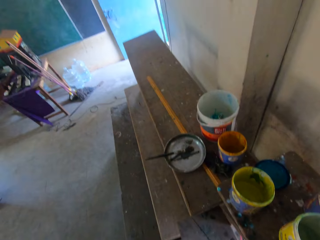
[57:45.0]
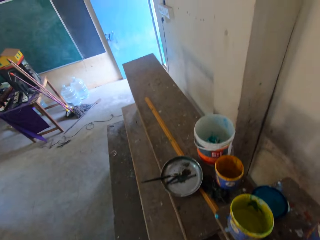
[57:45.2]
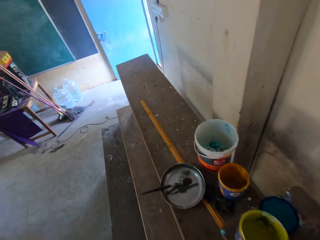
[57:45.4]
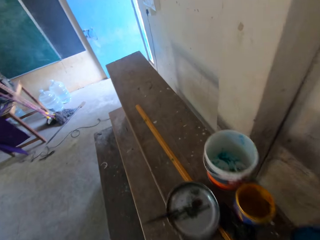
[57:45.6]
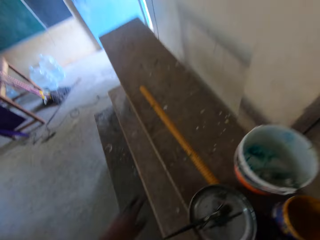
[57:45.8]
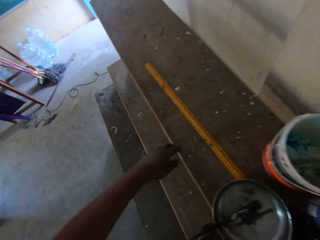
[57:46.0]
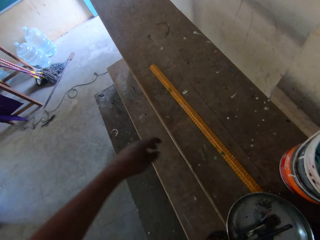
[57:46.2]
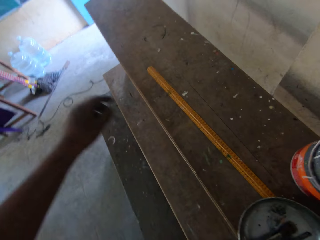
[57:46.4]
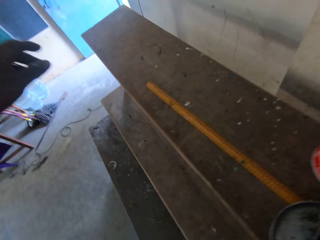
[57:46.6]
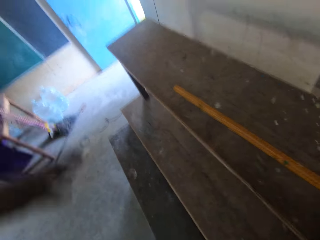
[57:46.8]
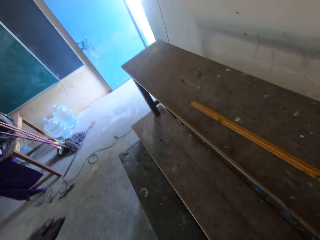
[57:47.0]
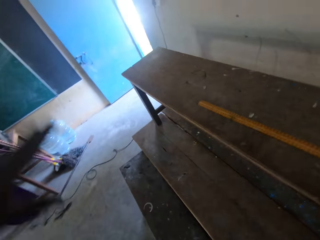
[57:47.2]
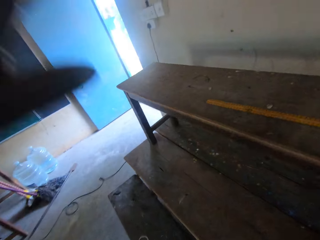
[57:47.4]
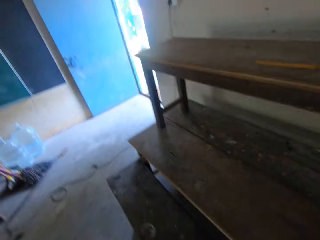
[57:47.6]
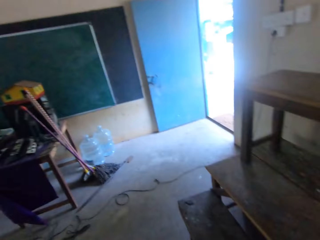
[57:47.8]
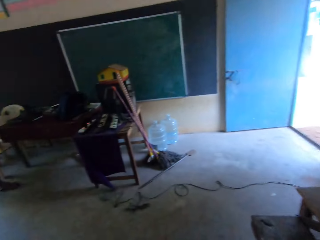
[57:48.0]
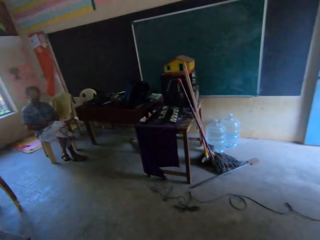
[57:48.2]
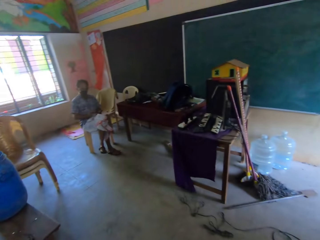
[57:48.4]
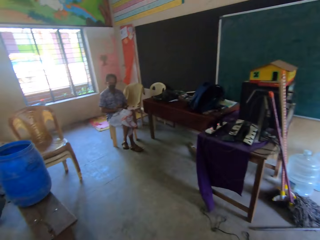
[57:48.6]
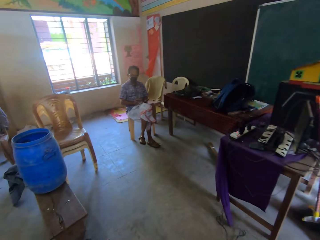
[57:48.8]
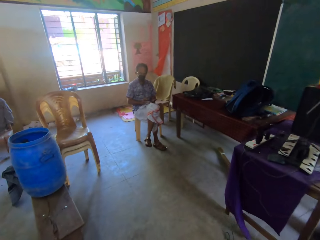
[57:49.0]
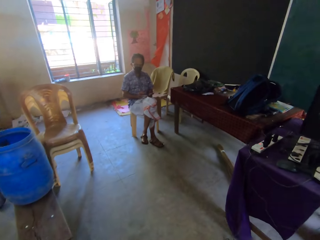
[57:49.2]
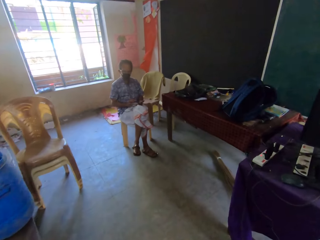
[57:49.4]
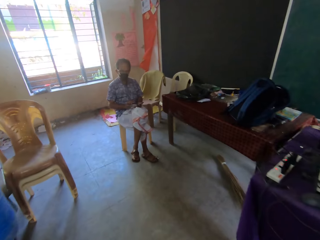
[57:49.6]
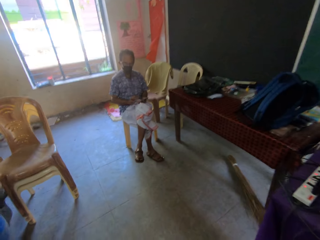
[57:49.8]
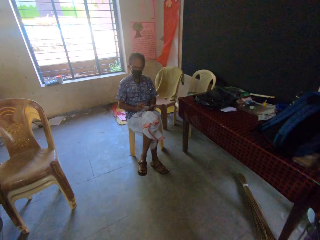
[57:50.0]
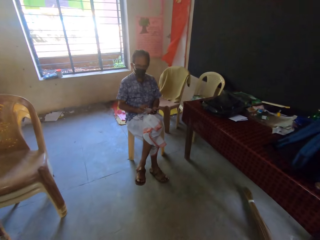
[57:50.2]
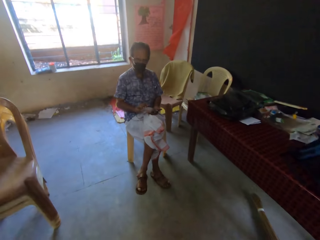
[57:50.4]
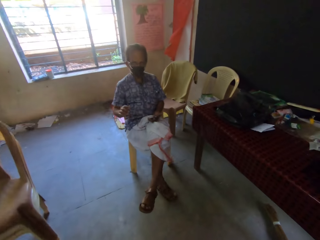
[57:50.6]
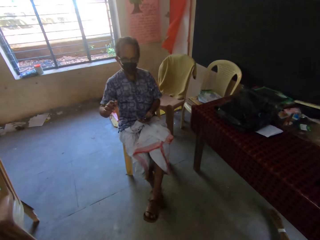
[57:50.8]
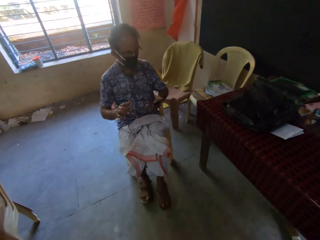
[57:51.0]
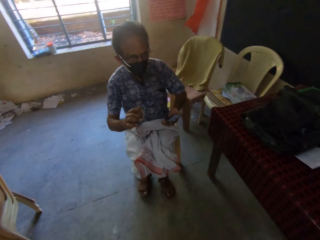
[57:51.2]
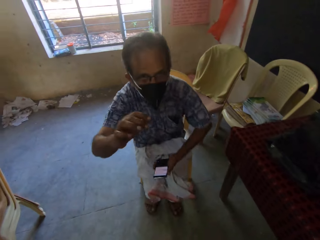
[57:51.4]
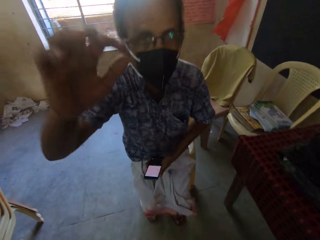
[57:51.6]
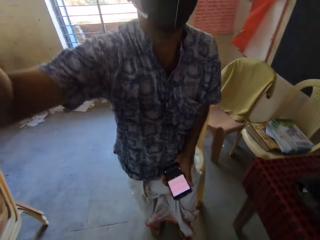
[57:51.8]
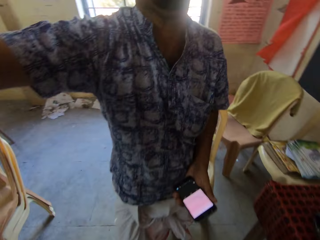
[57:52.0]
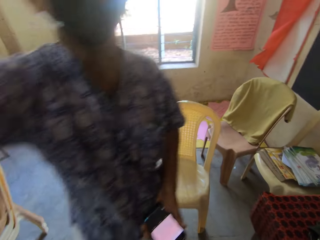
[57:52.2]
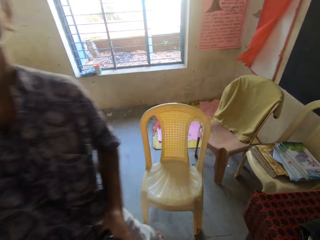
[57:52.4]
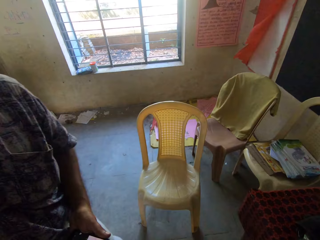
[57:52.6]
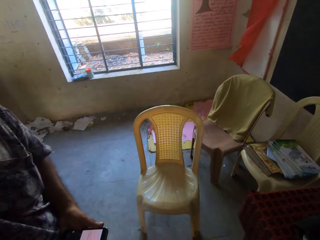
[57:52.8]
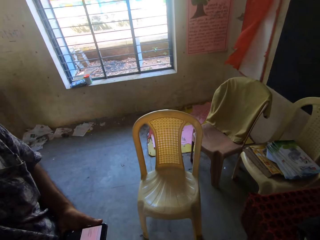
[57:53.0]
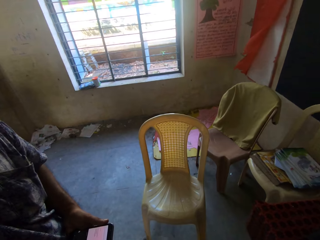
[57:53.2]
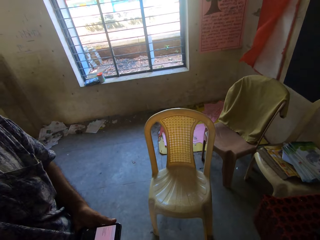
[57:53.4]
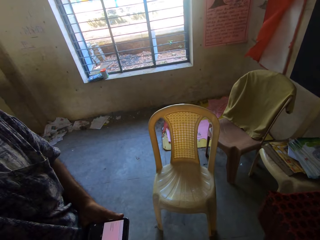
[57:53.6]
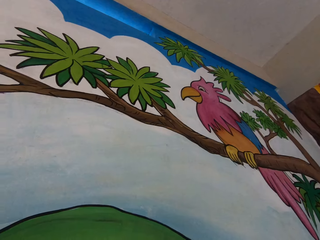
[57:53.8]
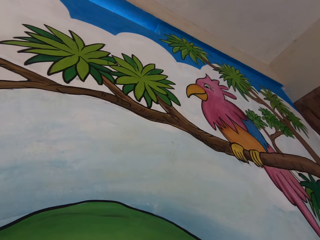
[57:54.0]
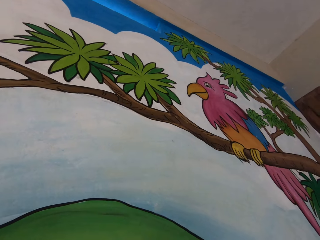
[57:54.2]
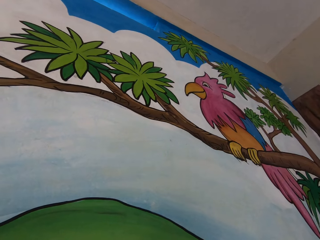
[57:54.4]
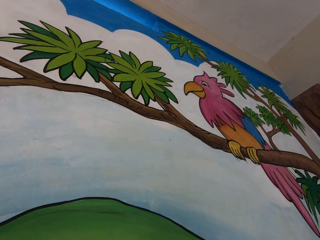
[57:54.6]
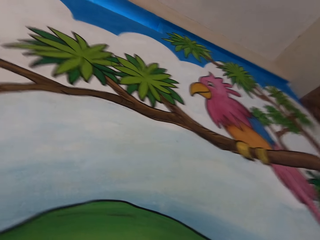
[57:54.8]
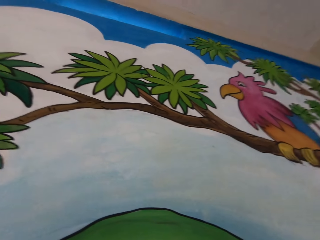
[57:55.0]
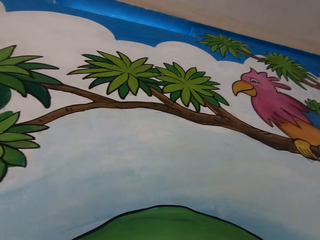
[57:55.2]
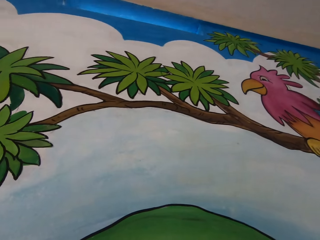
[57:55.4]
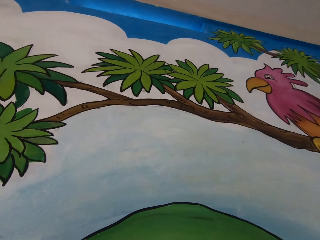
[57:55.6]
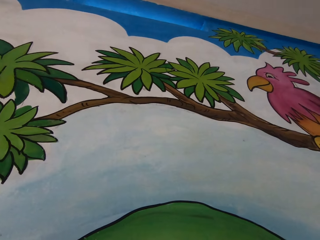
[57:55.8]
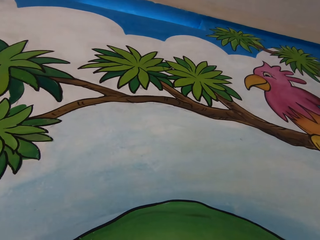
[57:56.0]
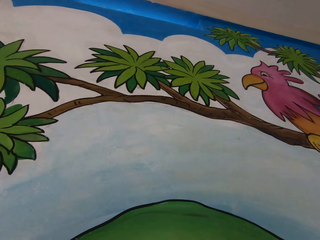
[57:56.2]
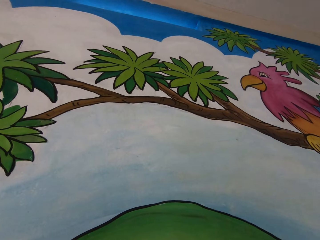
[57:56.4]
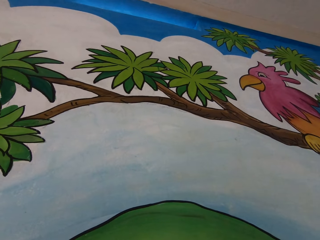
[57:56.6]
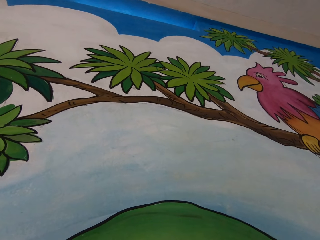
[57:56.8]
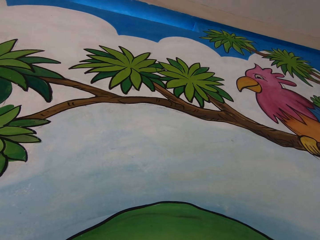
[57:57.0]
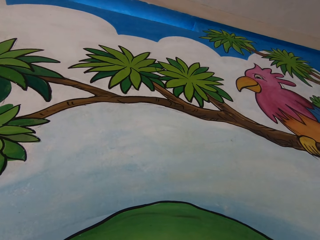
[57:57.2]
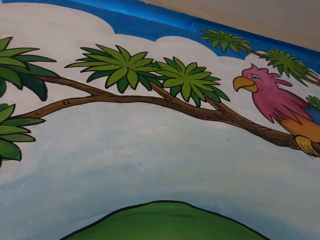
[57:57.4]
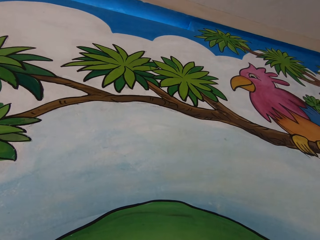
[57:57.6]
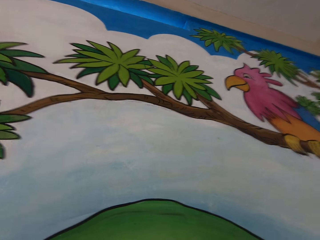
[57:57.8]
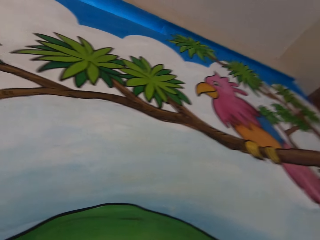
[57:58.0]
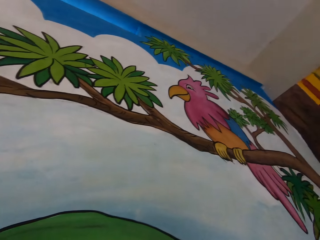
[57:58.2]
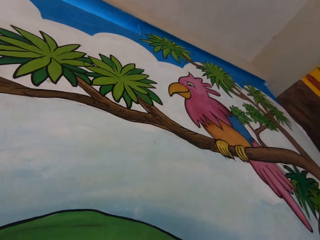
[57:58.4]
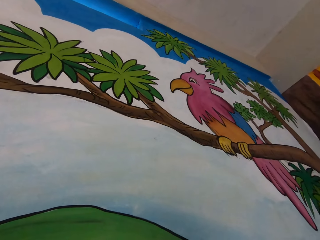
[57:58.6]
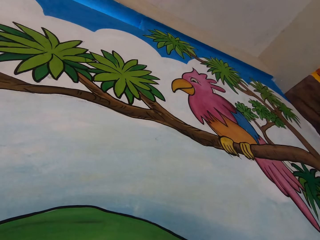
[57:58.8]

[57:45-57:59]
The camera wearer talks. They put their hand forward. They walk. A man adjusts the camera wearer's camera with his right hand. The man interacts with the camera wearer. The camera wearer looks around.

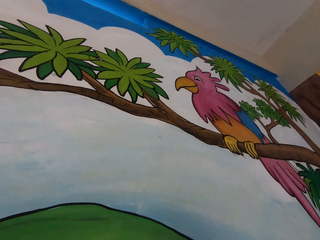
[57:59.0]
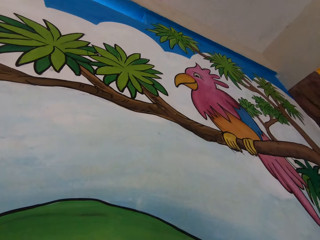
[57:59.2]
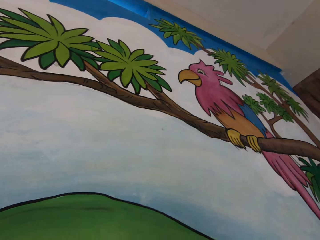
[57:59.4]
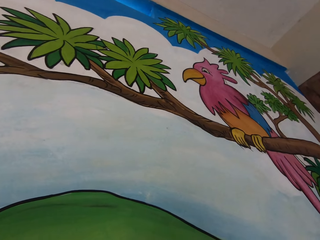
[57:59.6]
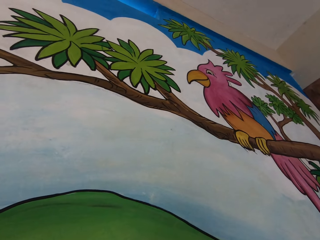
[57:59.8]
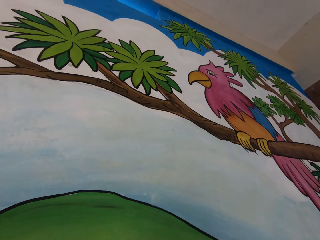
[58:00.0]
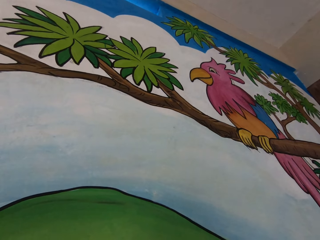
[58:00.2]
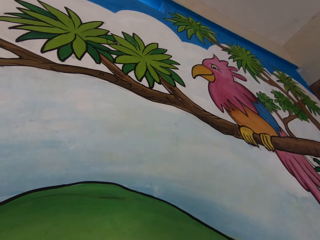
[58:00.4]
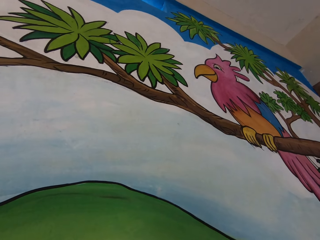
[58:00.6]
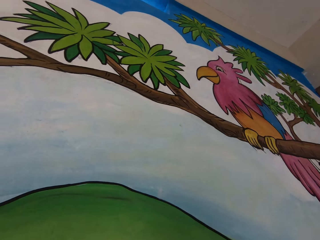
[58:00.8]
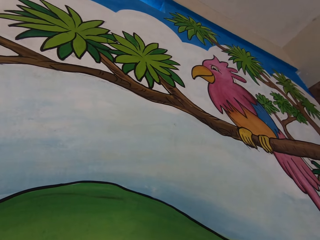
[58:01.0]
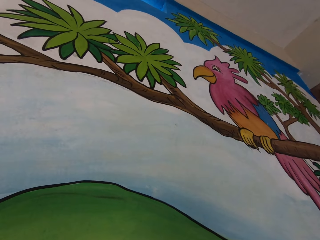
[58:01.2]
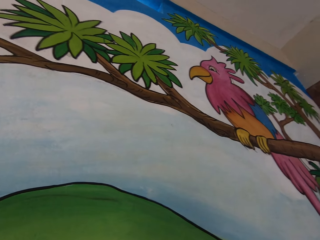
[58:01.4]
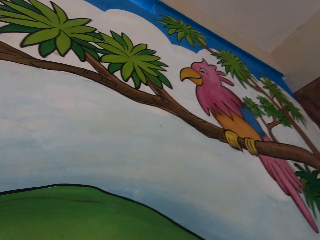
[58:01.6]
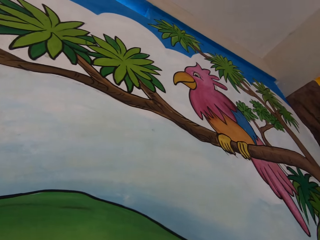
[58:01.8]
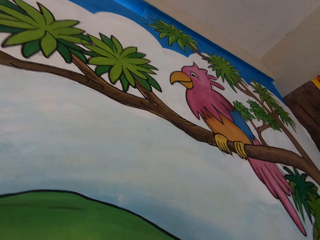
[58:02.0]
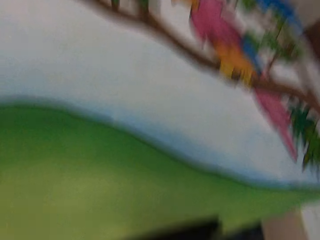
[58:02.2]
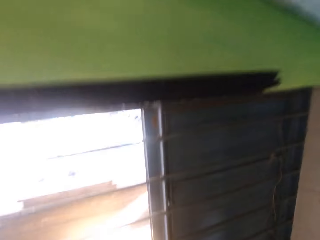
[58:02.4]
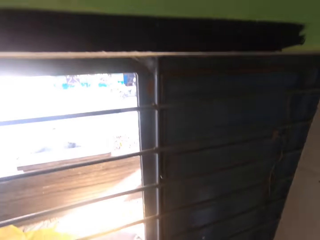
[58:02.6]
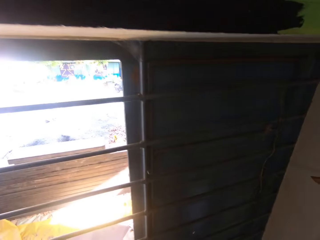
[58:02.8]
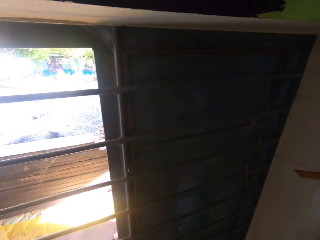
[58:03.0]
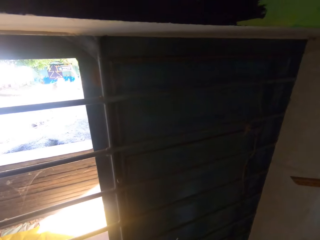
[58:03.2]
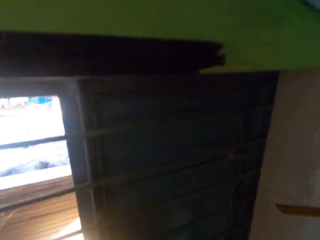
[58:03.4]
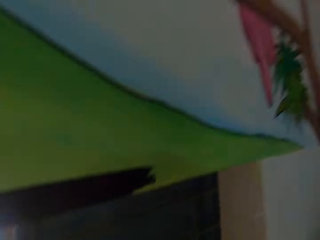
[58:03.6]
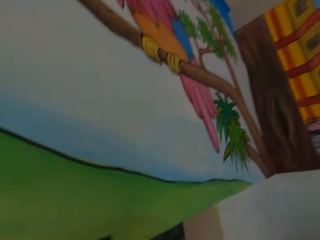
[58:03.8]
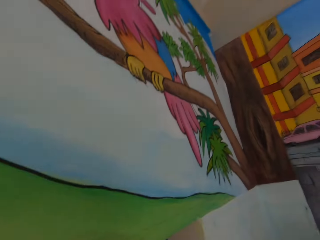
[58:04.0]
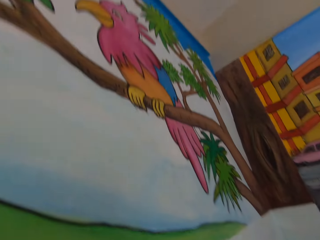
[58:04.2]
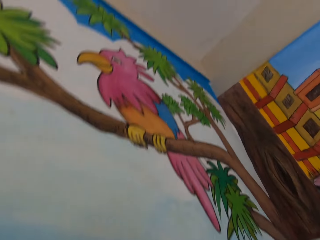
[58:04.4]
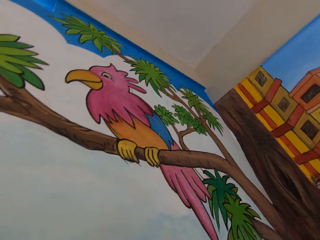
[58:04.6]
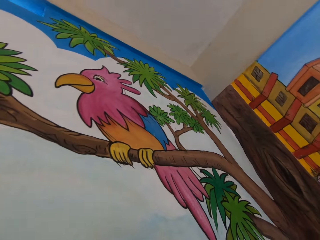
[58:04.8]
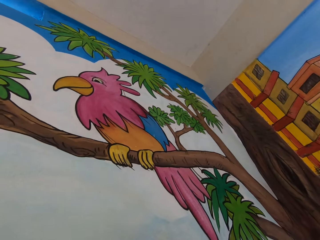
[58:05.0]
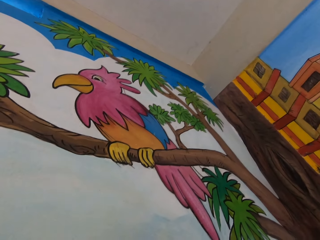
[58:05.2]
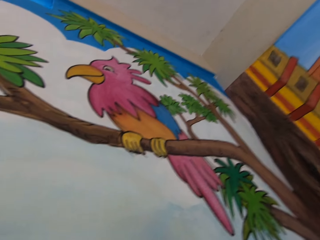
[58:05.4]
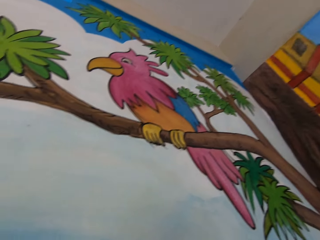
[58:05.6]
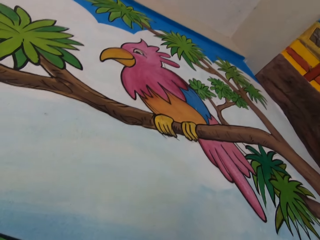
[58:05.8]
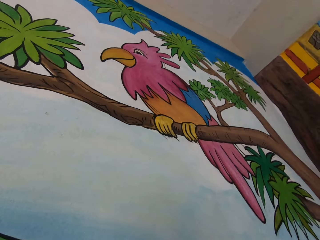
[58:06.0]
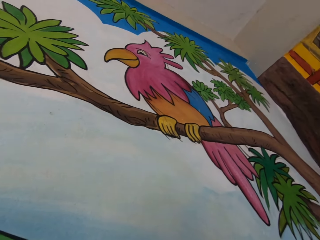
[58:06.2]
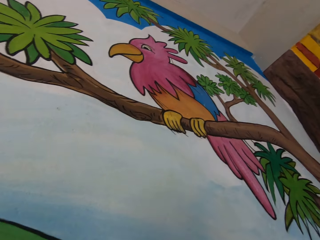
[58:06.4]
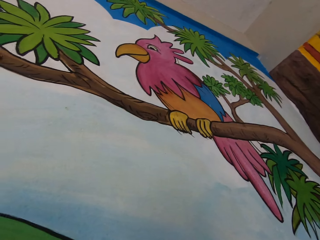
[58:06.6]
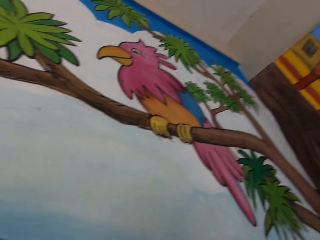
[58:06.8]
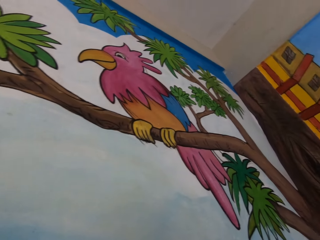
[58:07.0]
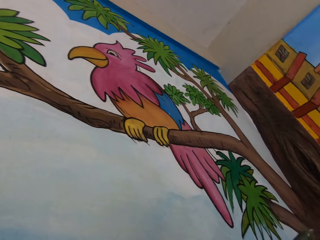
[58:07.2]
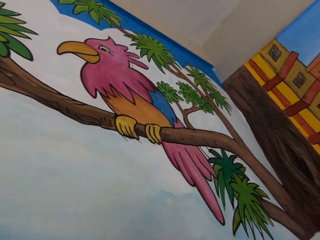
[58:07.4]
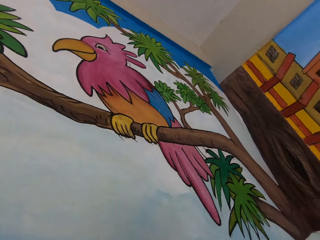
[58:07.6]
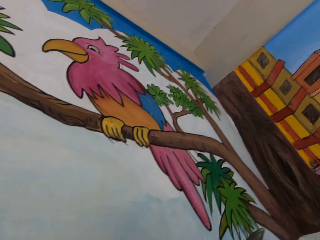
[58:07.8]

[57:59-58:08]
The camera wearer paints on the wall with a brush in his right hand.
